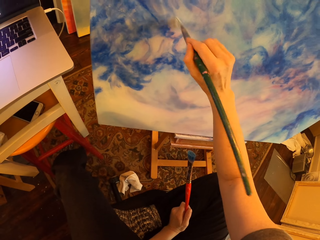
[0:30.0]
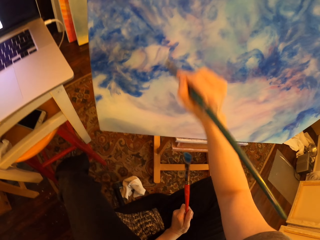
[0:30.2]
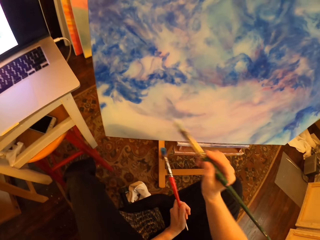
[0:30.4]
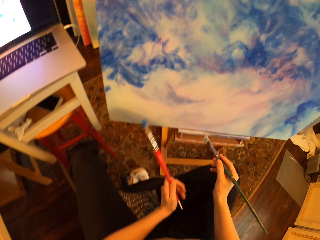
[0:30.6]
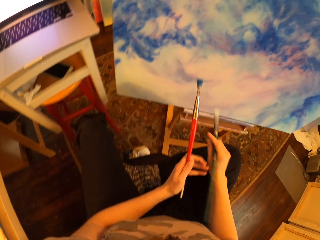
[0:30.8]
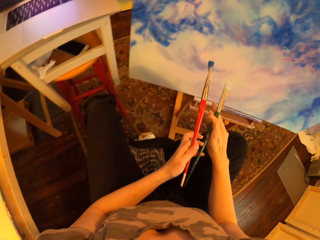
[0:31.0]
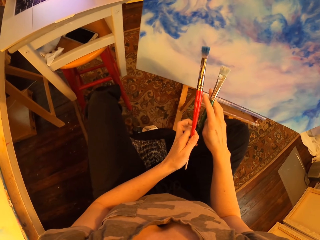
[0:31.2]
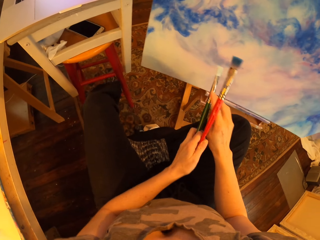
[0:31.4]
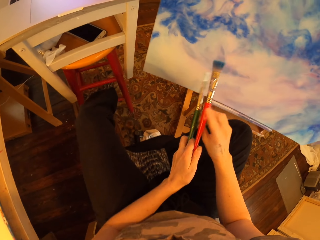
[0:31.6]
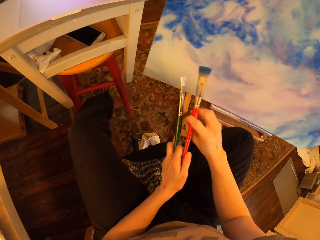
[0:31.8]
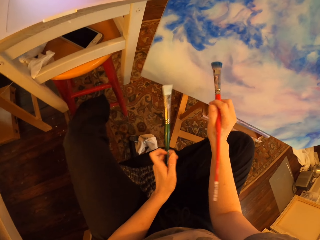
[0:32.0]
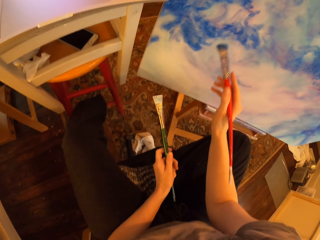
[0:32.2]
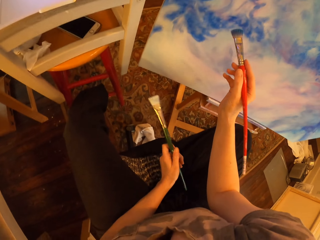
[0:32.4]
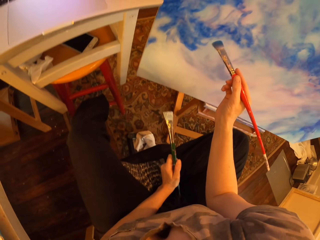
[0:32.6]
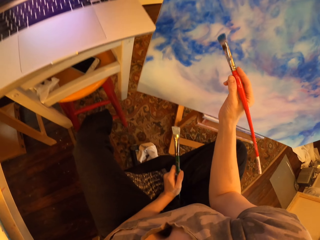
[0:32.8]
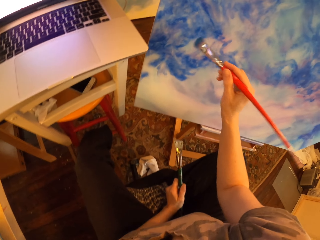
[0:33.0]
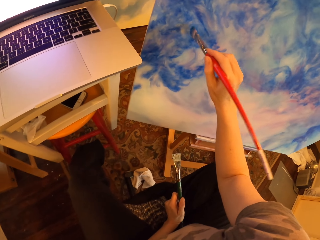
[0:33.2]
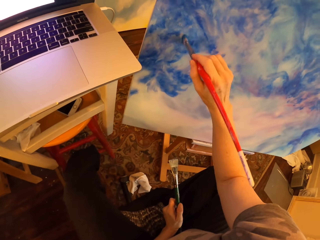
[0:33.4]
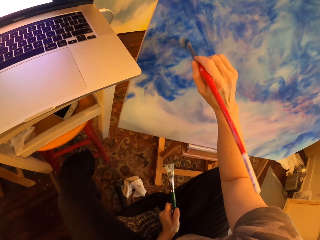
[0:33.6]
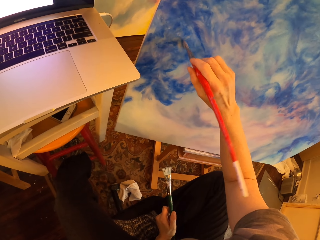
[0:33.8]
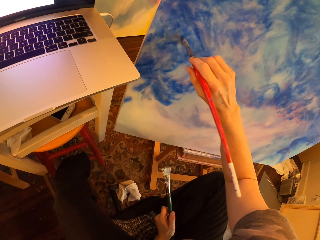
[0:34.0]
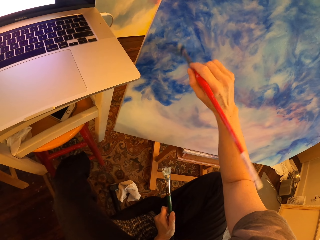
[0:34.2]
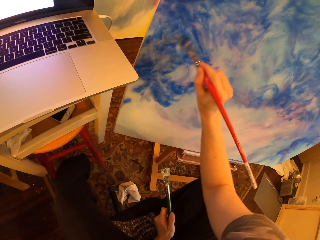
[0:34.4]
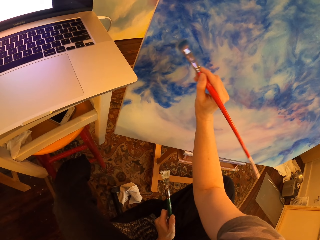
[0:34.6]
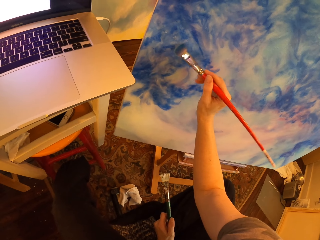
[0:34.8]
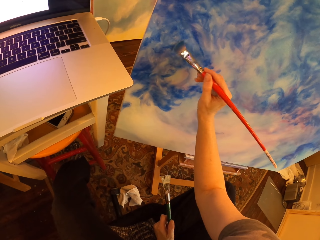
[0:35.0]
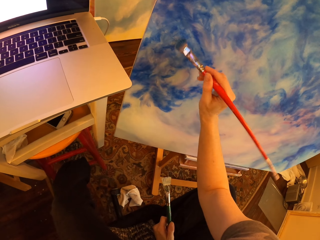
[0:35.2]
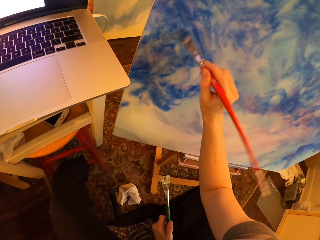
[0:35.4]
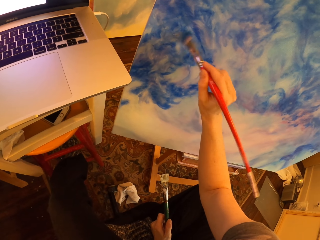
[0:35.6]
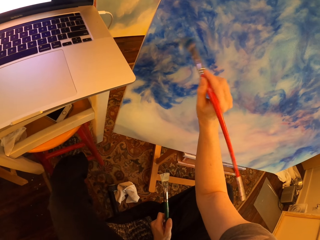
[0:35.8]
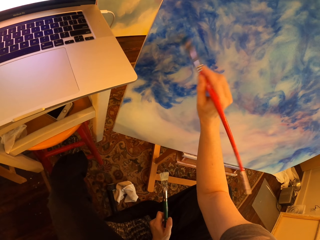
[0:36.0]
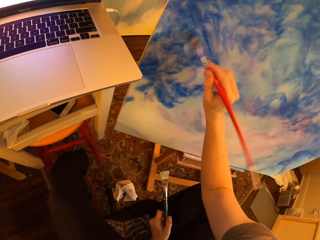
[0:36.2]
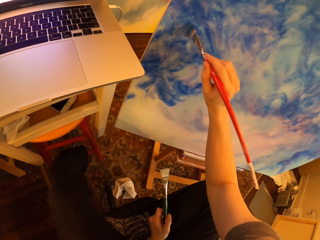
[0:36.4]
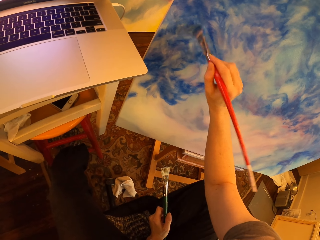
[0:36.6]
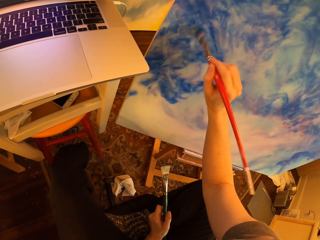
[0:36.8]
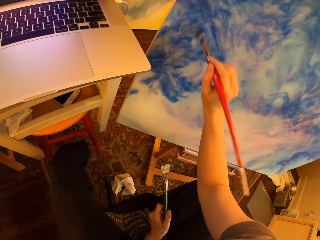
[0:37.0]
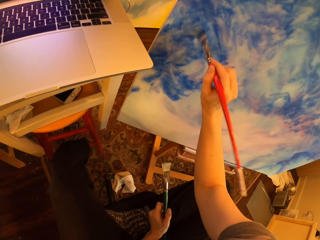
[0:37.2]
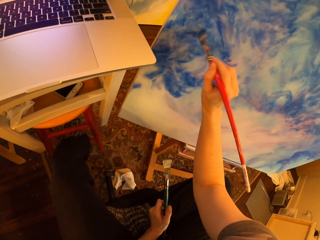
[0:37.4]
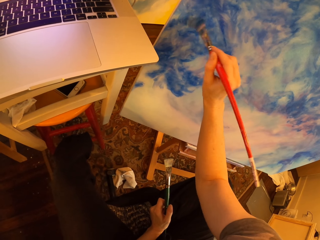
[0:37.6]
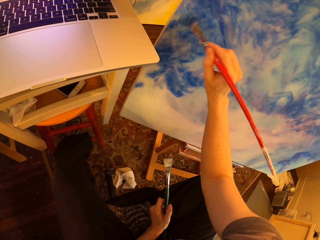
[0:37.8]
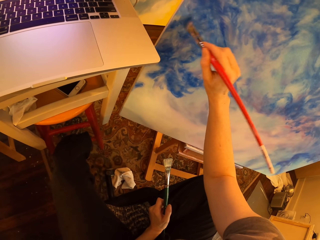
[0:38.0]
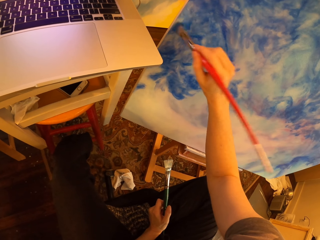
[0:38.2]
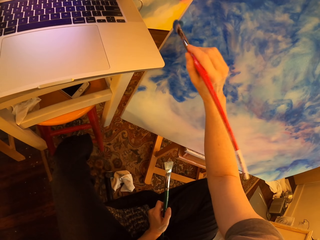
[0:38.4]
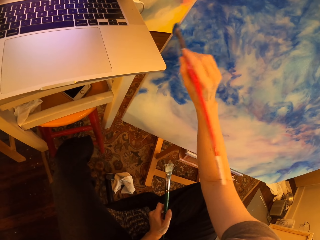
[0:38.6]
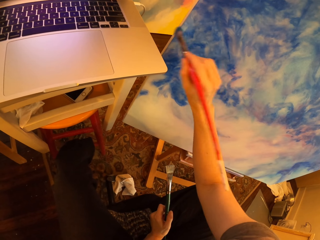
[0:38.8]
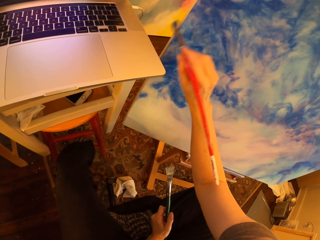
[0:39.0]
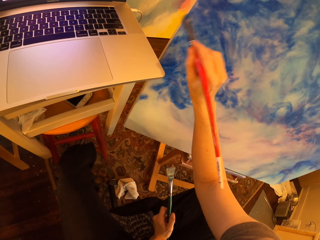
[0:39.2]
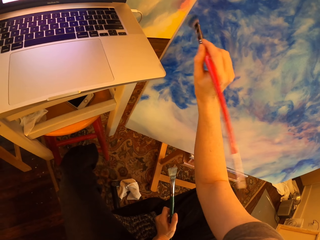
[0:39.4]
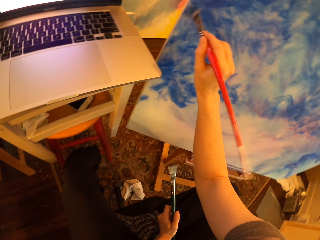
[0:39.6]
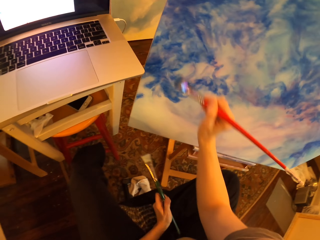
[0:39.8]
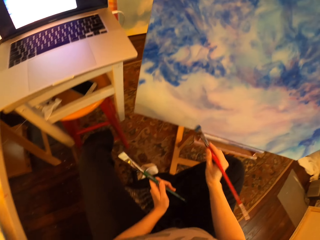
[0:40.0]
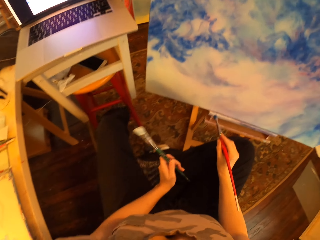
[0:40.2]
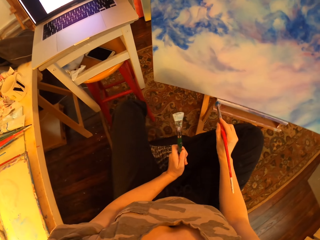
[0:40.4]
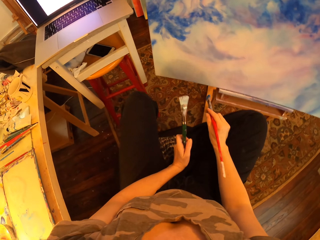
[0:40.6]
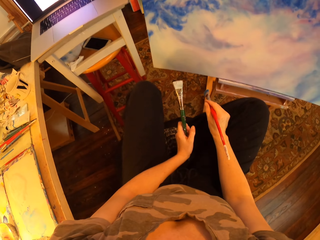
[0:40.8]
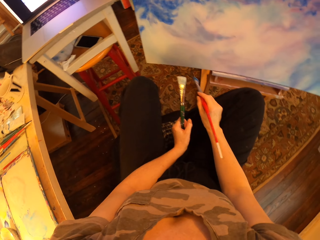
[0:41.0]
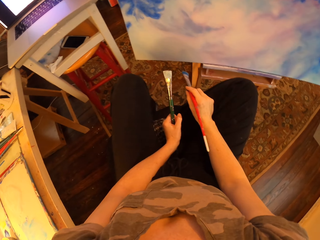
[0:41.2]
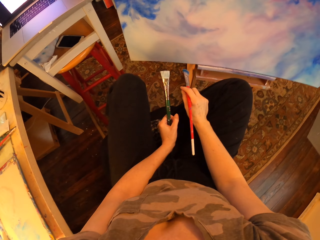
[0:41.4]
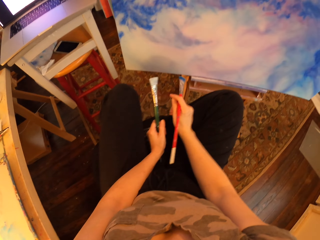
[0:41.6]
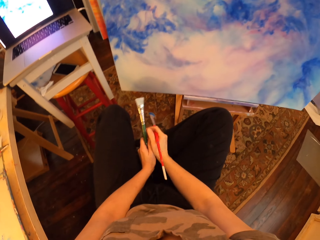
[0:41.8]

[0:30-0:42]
The camera wearer paints the drawing paint.

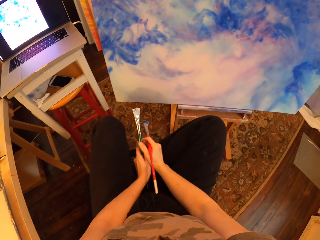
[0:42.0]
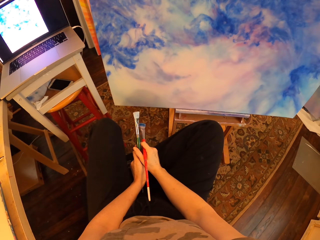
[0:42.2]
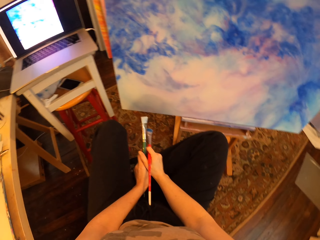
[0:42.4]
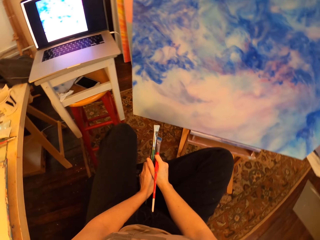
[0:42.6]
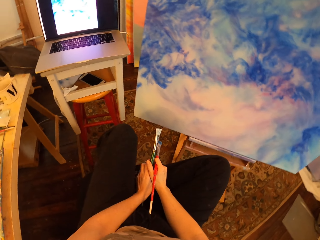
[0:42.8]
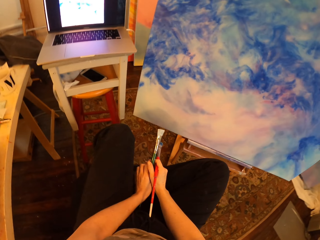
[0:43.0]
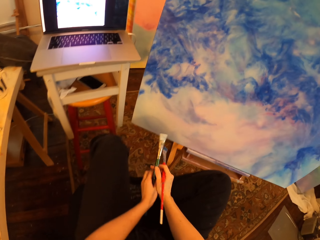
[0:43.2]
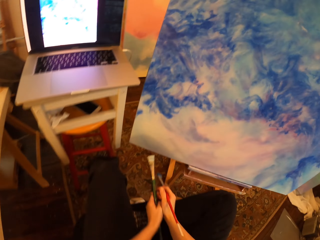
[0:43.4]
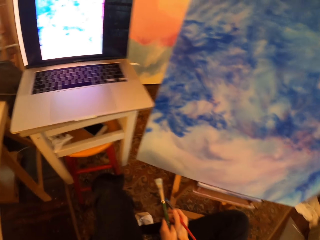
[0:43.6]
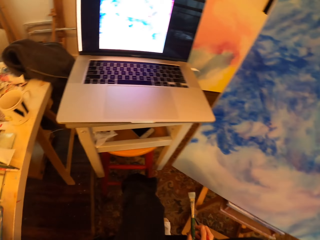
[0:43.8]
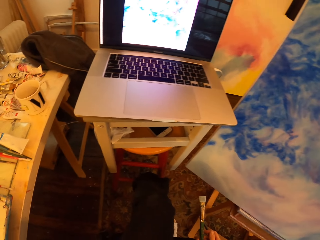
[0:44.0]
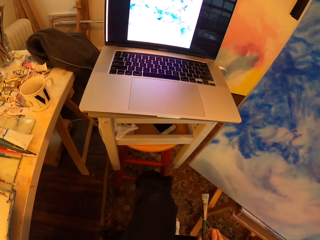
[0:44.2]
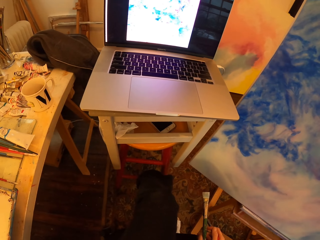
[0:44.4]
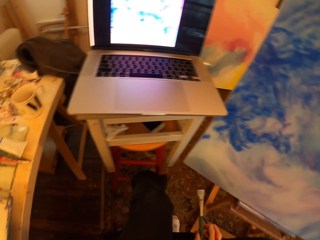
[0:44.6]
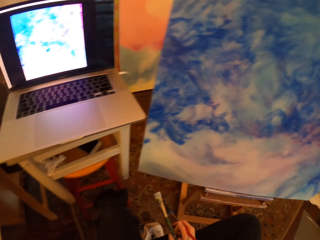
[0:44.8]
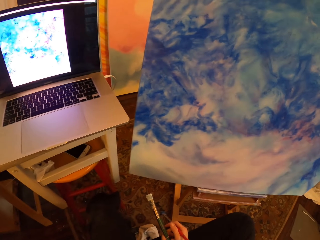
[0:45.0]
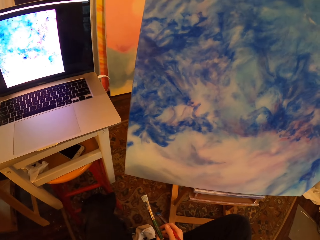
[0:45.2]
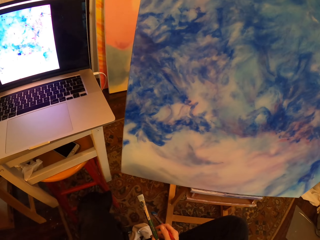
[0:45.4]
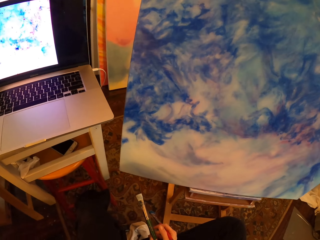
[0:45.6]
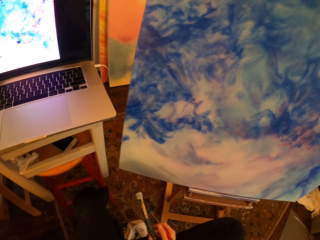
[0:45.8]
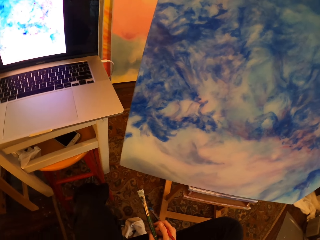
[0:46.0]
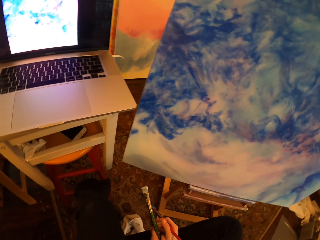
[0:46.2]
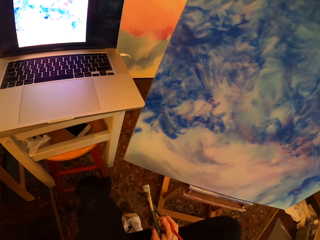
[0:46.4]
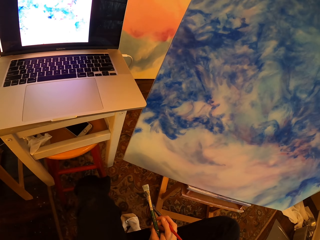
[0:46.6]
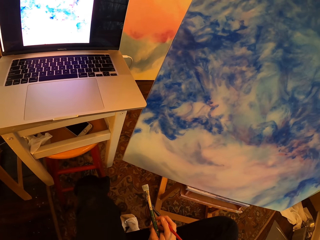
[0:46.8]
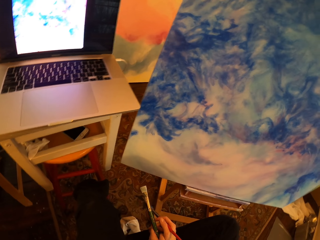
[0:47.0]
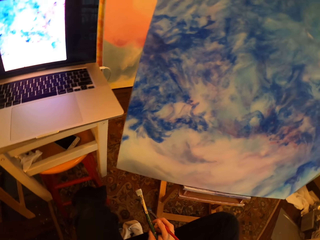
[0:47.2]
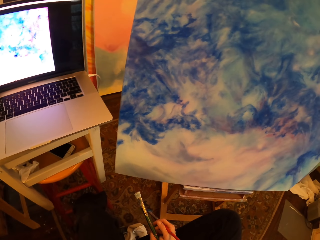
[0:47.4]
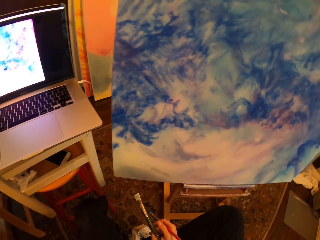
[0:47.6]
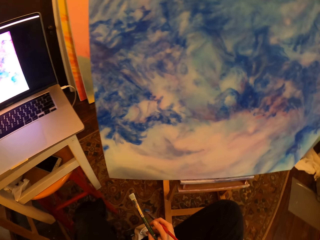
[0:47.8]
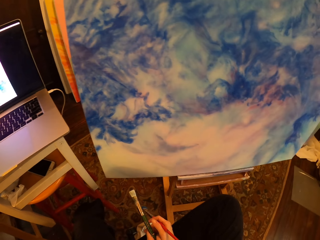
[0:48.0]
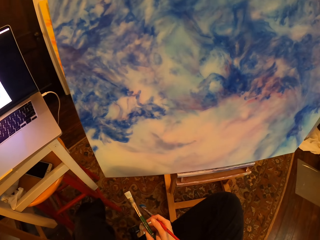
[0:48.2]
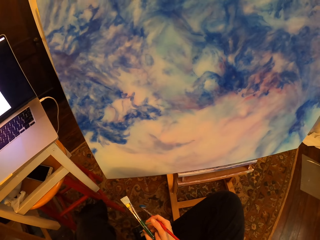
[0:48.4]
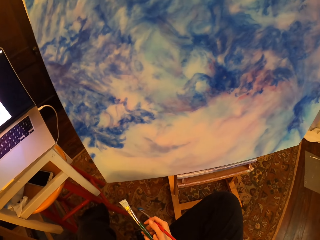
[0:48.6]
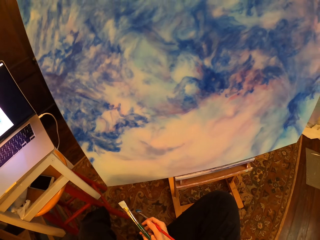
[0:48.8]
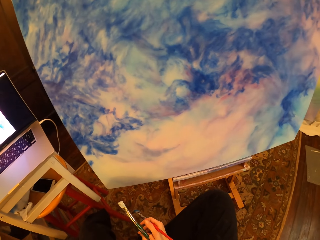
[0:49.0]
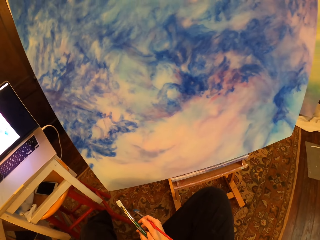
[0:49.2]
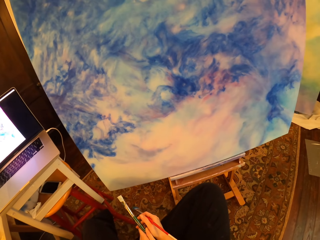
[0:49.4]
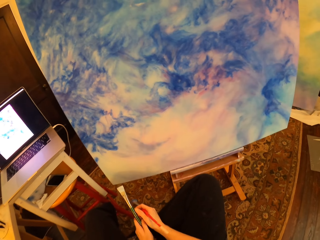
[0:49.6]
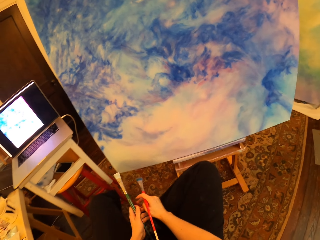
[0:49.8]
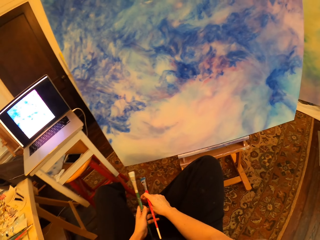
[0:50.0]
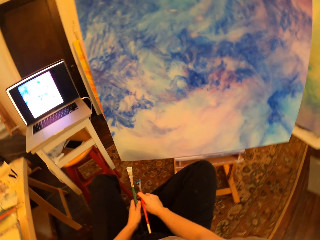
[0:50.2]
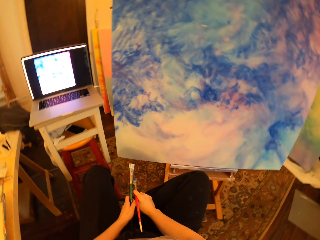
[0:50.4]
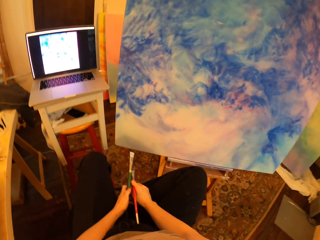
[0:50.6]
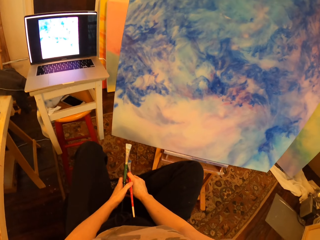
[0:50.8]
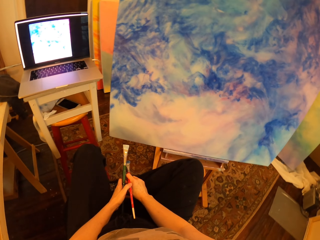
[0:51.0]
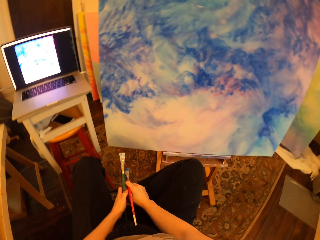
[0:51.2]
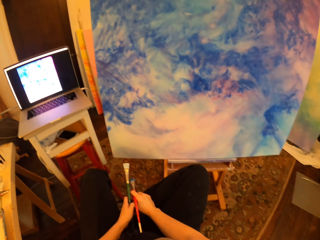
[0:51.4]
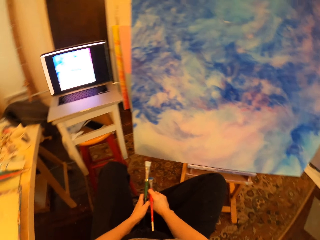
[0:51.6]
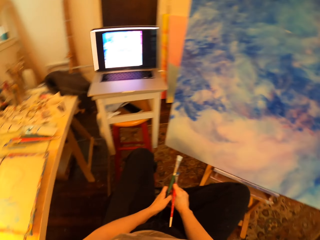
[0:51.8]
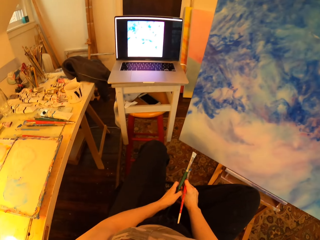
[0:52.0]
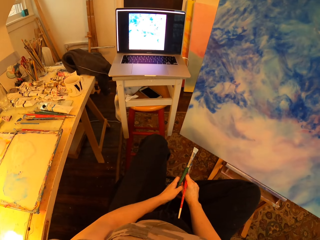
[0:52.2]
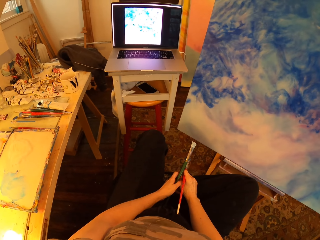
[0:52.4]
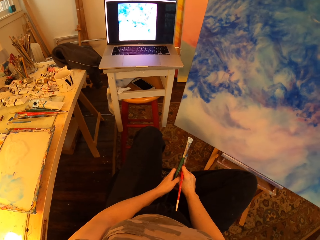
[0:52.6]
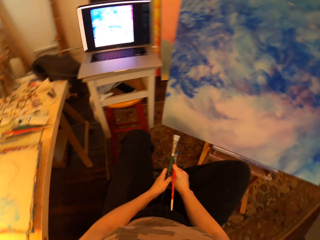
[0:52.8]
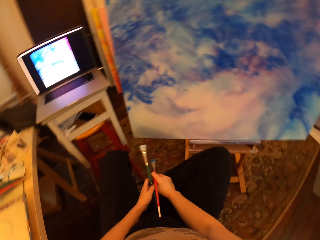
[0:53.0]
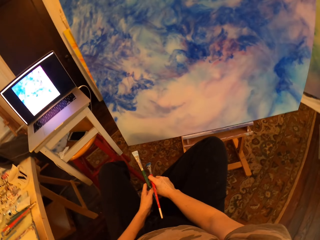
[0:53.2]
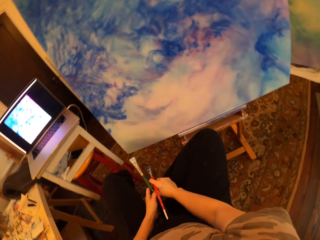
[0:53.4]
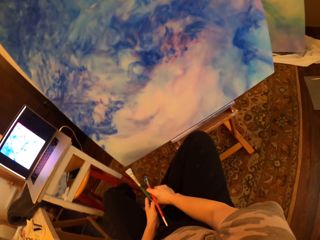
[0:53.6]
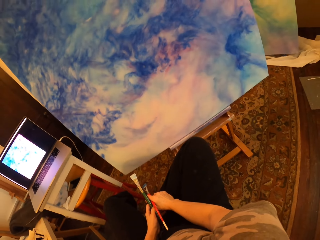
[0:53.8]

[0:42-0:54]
The camera wearer looks at the laptop.
